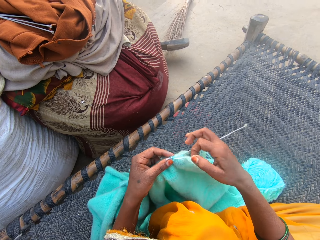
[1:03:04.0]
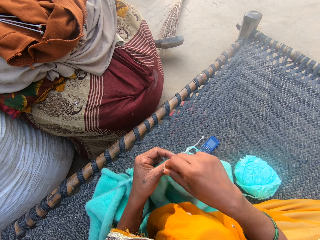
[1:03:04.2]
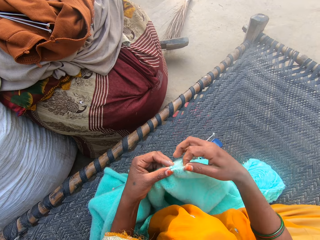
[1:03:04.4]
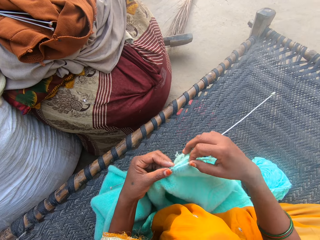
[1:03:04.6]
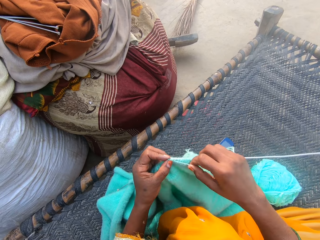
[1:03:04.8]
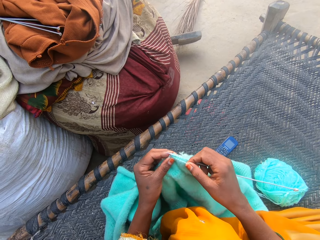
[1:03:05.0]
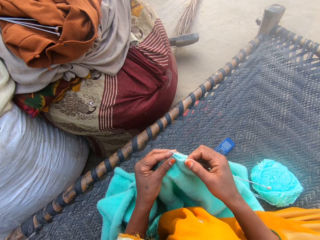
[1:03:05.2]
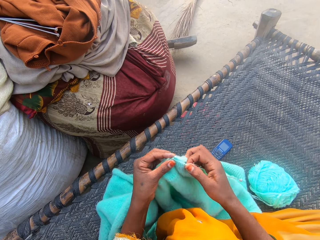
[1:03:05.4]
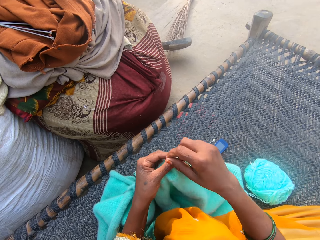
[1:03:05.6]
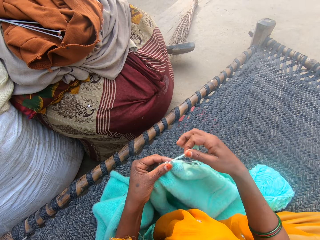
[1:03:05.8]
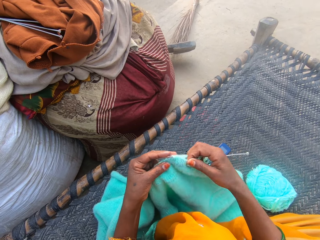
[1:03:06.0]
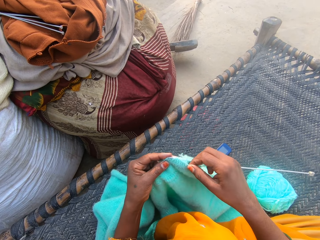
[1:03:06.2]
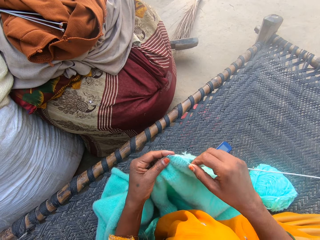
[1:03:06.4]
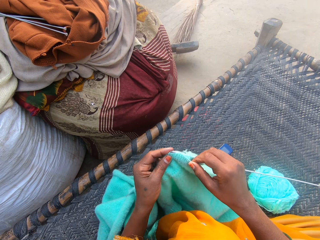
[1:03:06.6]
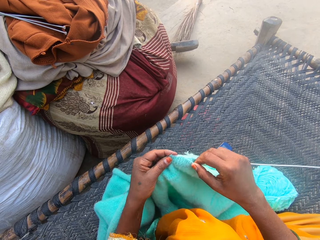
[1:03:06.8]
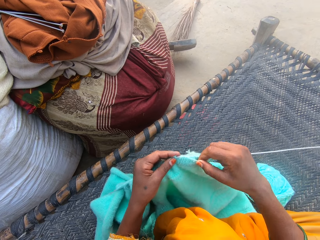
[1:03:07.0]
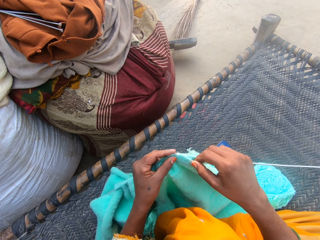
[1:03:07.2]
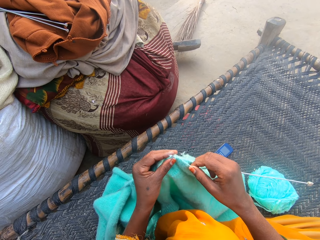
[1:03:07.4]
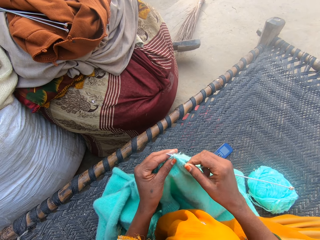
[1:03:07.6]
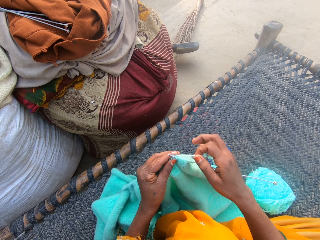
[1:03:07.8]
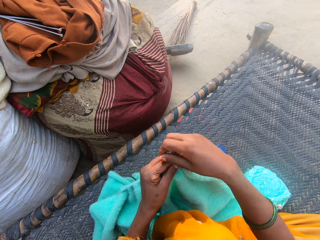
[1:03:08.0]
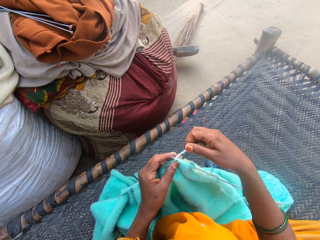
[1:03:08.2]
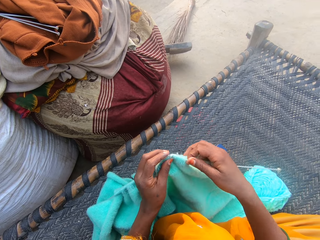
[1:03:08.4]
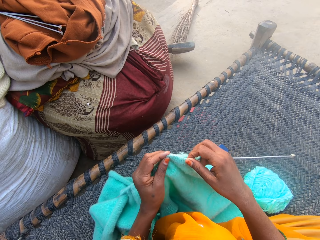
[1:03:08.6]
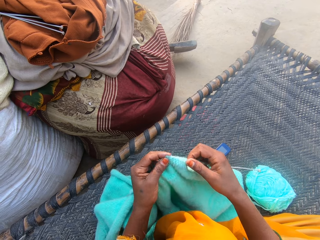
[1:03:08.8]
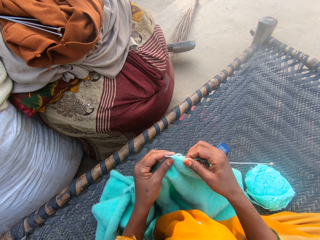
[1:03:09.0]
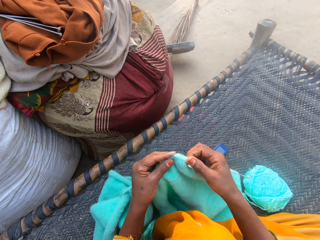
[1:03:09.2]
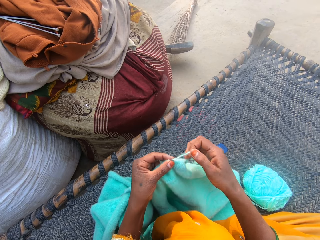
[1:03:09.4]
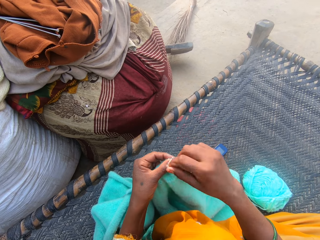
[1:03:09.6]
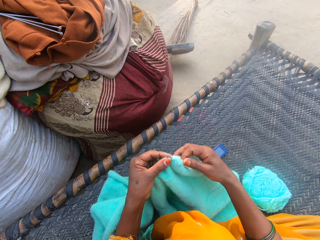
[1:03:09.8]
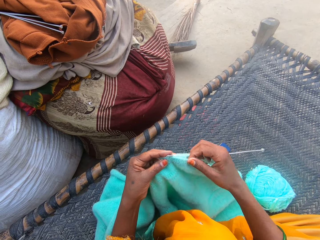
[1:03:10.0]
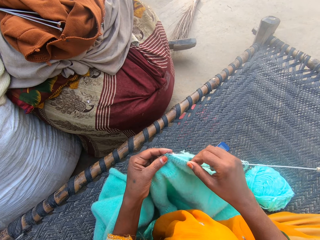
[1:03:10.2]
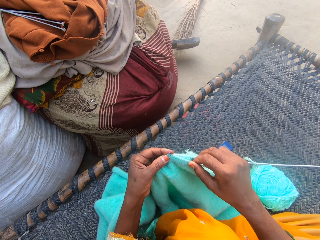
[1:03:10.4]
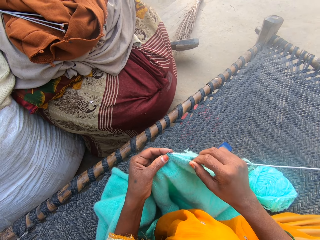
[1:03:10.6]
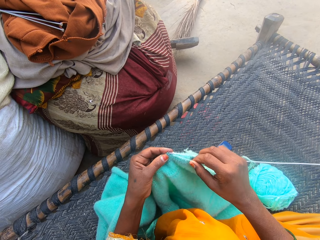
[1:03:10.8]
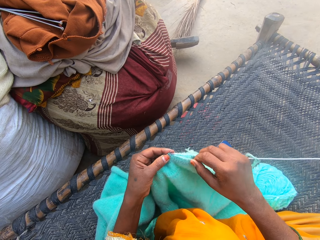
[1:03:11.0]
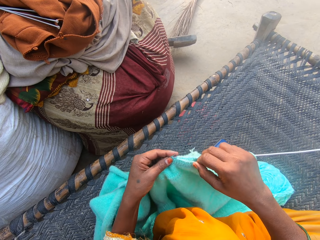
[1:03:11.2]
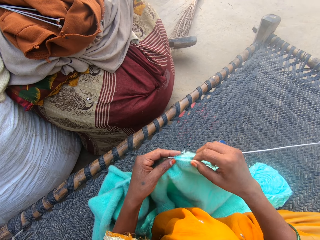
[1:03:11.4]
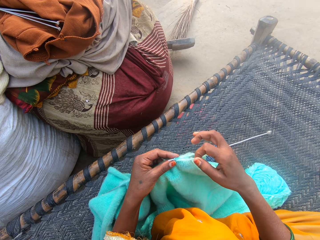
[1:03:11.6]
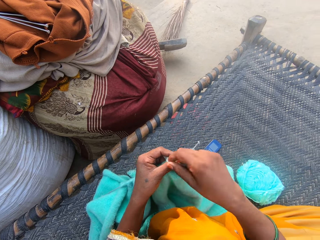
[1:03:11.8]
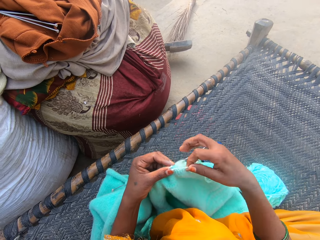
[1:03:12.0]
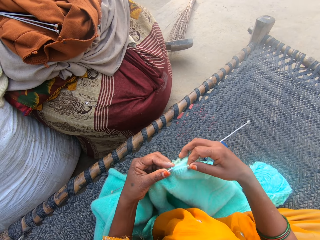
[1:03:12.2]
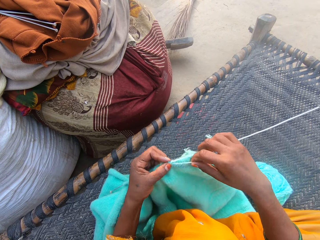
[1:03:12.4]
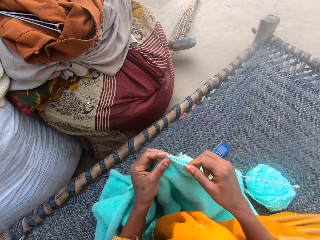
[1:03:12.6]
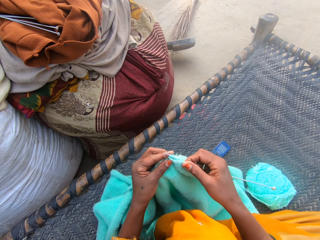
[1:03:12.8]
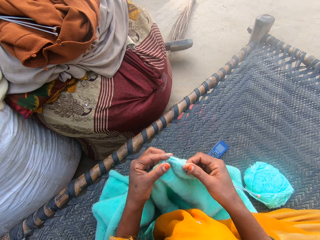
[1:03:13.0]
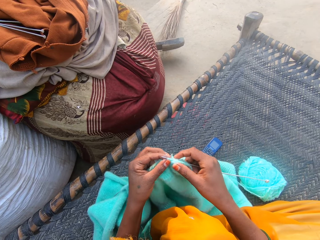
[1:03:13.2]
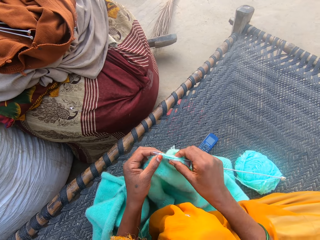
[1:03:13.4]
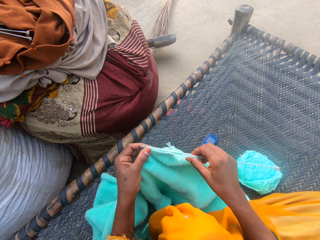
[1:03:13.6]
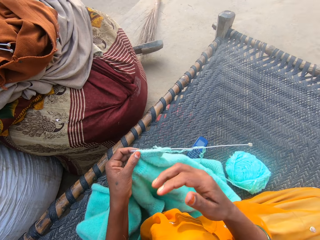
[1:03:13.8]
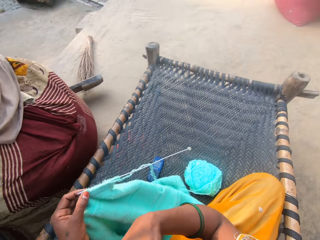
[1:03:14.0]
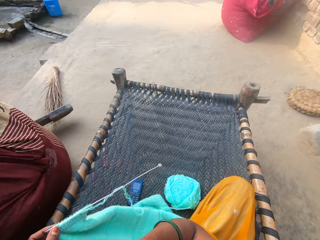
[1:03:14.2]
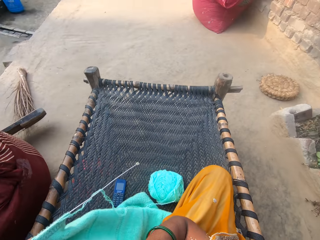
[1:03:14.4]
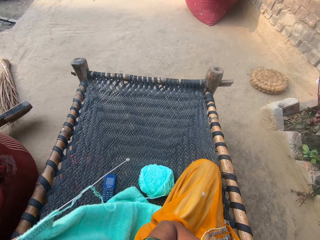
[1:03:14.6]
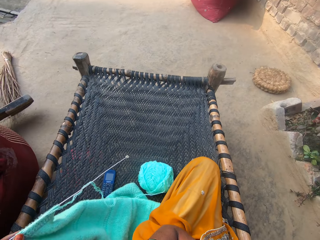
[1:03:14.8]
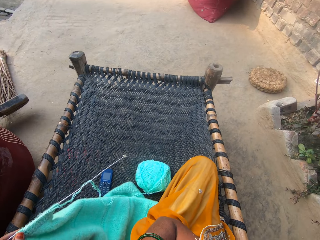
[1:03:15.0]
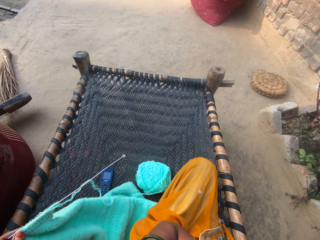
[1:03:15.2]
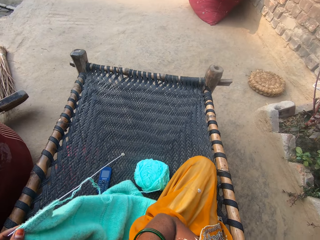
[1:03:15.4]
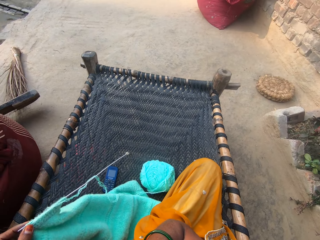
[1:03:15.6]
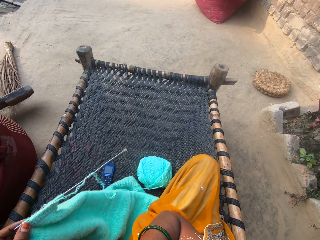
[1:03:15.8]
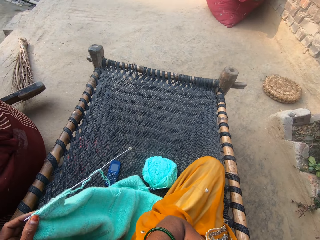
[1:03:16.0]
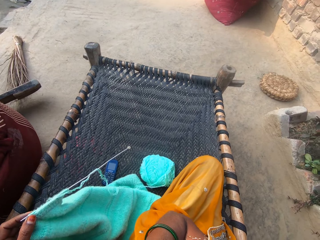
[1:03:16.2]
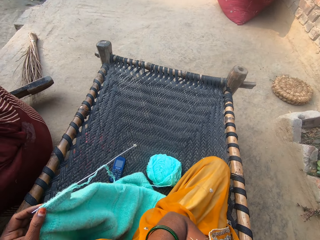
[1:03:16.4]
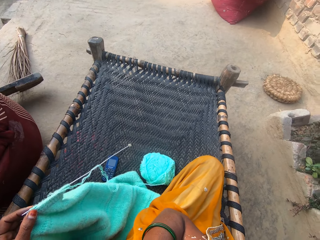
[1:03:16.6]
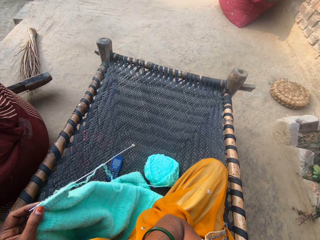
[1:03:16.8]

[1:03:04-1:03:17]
The camera wearer knits using a needle and folds a thread on the needle. She knits using the needle and folds the thread on the needle. She knits using the needle and folds the thread on the needle. She knits using the needle and folds the thread on the needle. She knits using the needle and folds the thread on the needle. She knits using the needle. She scratches her neck with her right hand. She lifts her right hand.

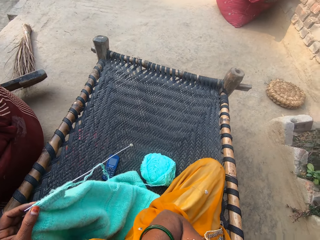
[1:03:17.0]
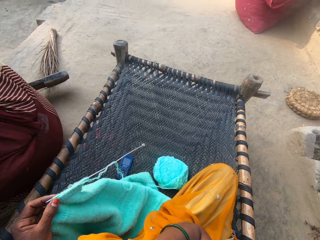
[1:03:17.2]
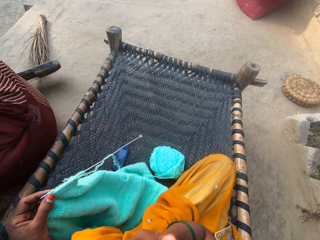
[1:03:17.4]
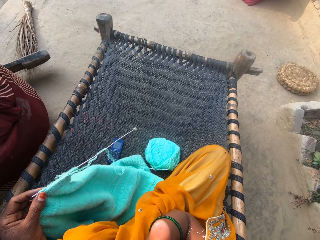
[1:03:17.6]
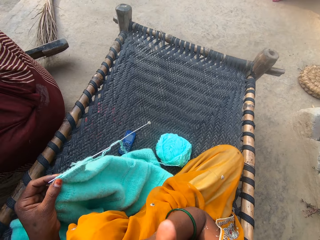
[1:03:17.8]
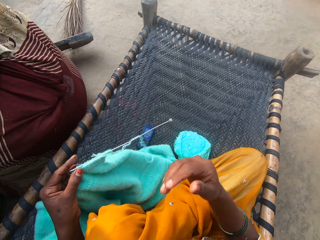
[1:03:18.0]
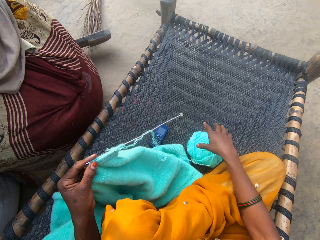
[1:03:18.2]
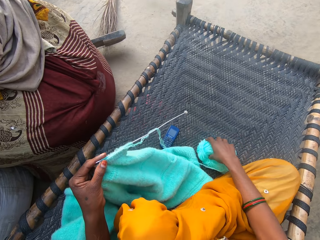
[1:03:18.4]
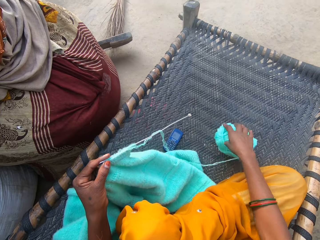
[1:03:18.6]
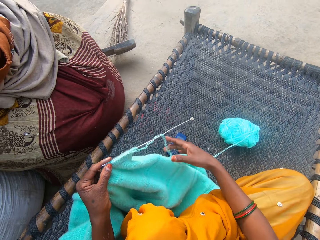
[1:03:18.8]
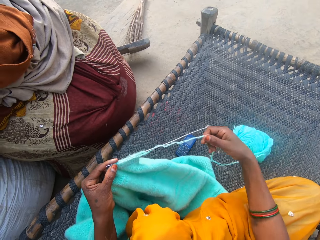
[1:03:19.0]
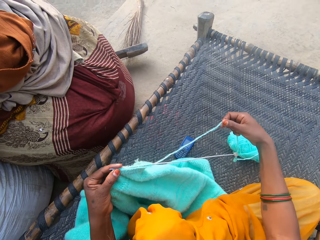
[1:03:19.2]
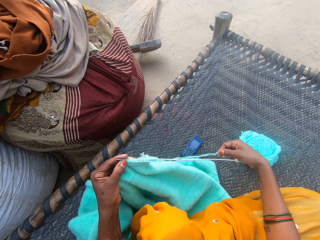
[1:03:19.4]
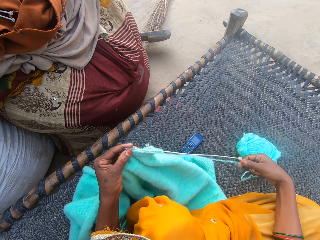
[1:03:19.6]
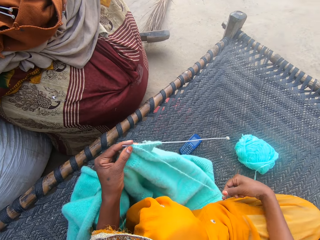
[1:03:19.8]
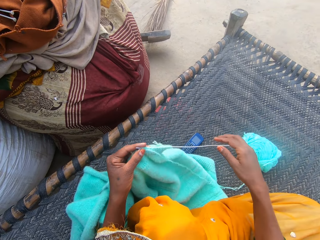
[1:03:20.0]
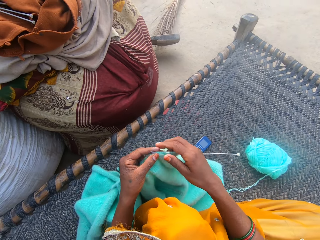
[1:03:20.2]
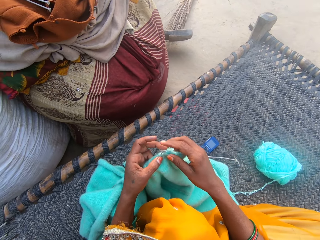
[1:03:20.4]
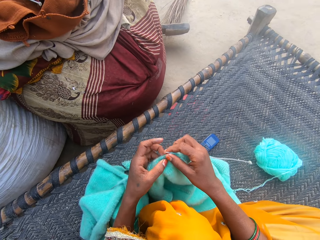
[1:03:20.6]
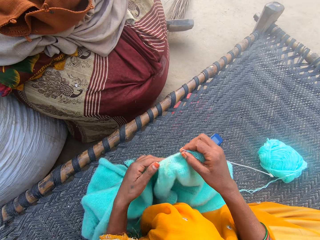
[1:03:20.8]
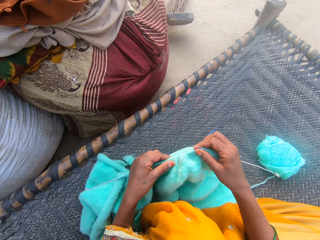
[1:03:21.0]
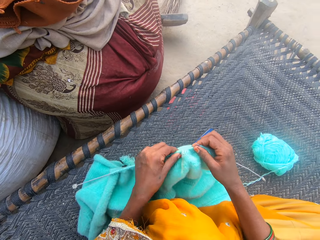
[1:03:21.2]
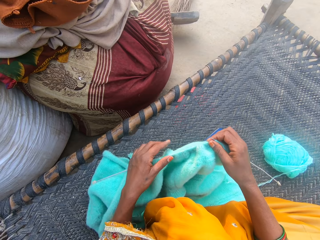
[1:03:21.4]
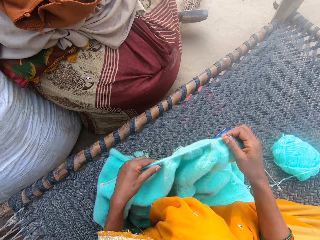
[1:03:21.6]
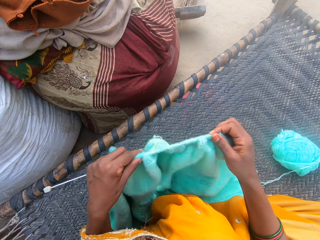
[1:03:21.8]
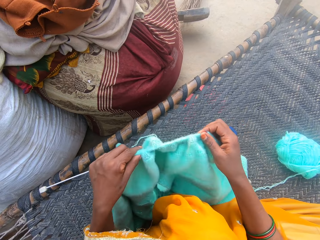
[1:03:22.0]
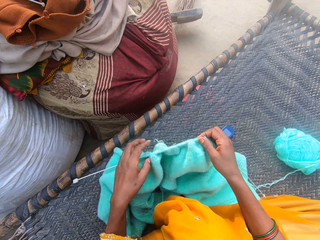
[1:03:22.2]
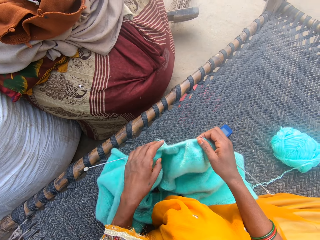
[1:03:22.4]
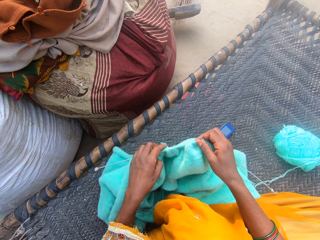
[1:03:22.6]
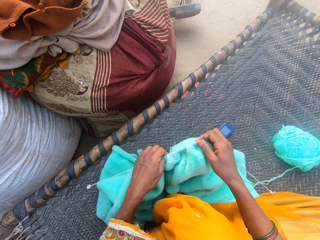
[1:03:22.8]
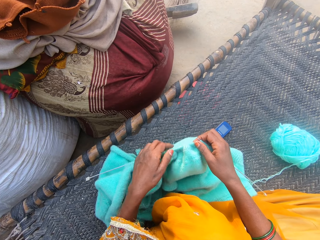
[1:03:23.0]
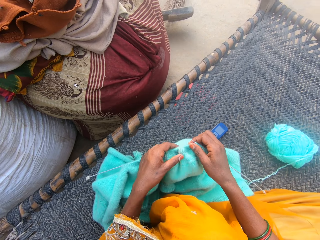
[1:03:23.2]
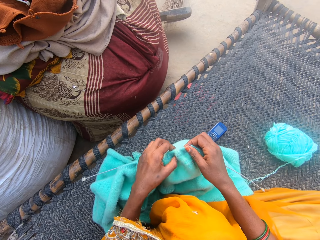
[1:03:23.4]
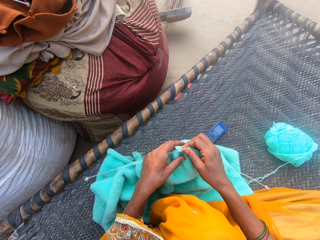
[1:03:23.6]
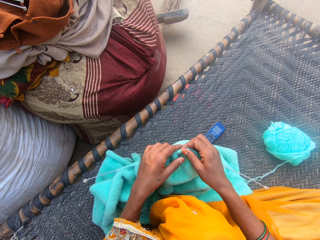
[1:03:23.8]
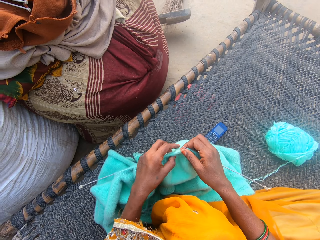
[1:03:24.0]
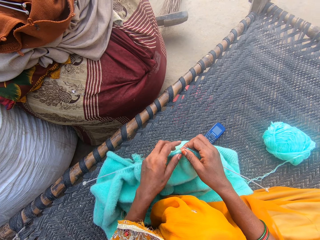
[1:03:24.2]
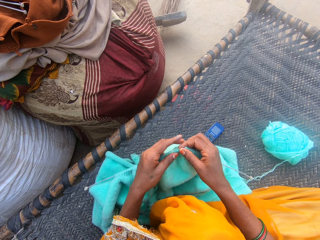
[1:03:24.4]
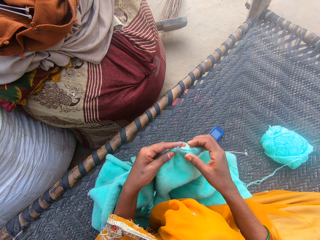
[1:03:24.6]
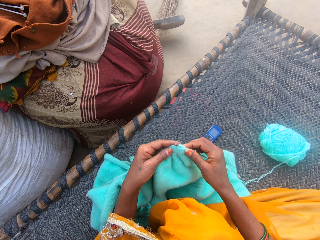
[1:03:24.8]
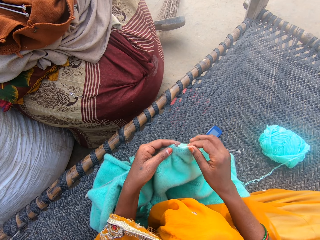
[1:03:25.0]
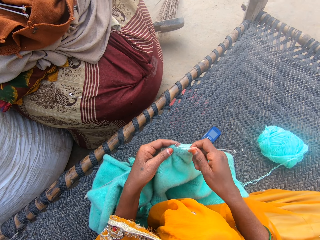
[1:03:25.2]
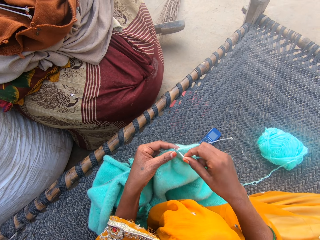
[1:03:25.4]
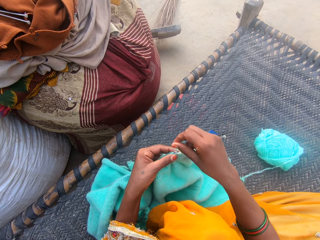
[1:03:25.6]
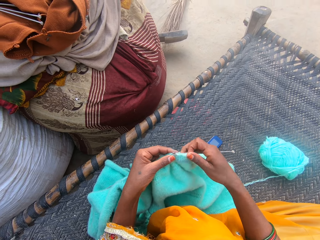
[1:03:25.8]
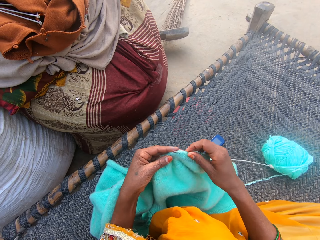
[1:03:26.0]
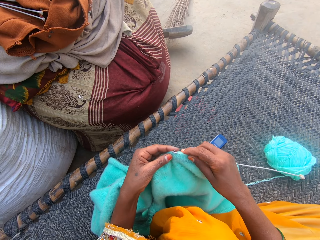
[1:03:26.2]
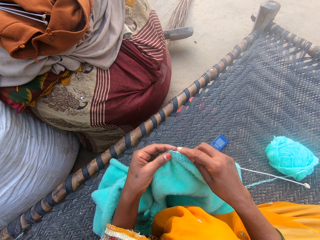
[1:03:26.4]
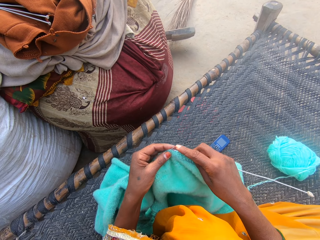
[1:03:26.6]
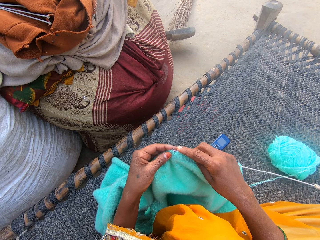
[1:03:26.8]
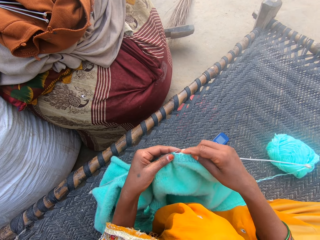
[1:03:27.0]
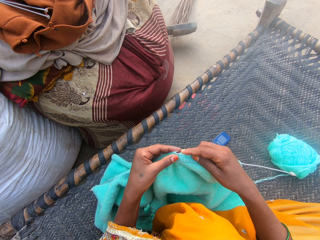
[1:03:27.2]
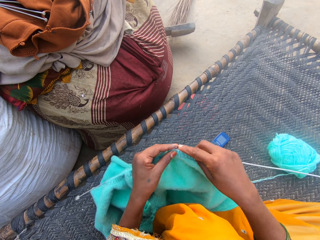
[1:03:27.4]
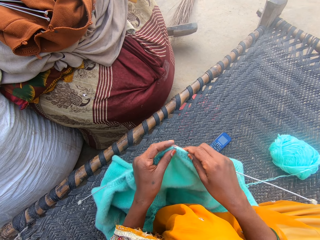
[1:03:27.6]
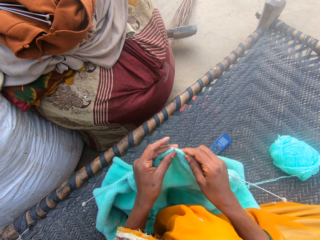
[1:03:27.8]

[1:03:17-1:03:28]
The camera wearer shakes her hand. She moves the yarn or thread on the mat with her right hand. She unfolds the thread from a needle. She holds the knitting needle with her right hand. She adjusts the cloth on the knitting needles with her left hand. She pushes the cloth. She adjusts the cloth on her lap with both hands. She lifts the cloth. She adjusts the cloth on the knitting needles with her left hand. She knits the yarn with the knitting needles. She folds the thread on the needle.
